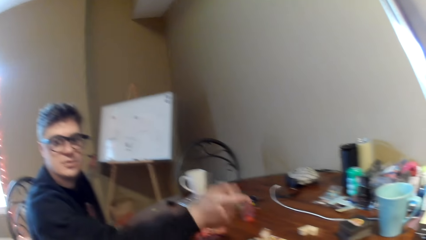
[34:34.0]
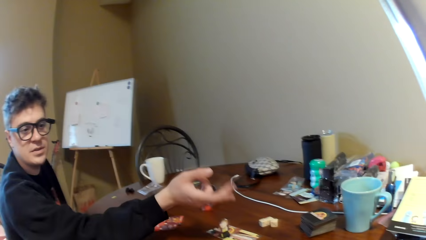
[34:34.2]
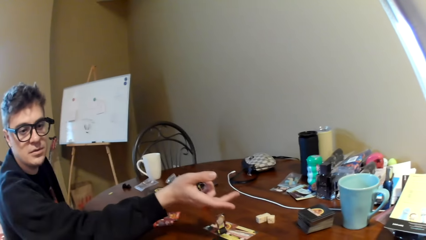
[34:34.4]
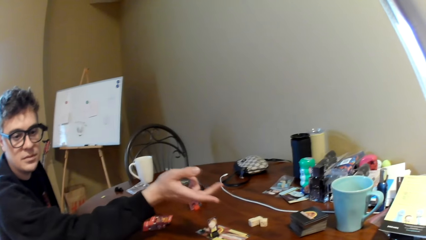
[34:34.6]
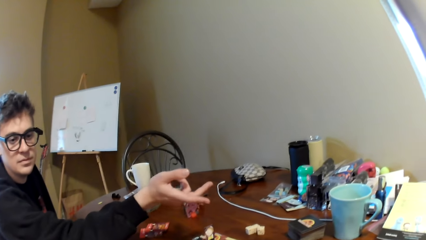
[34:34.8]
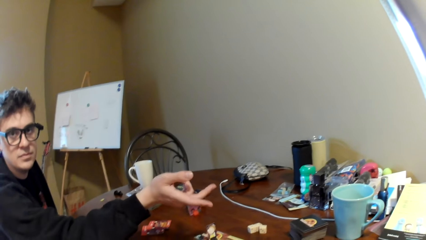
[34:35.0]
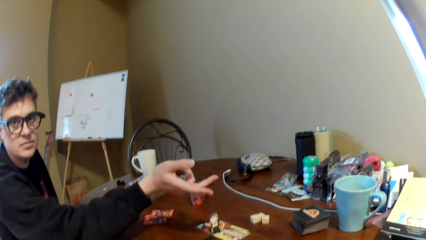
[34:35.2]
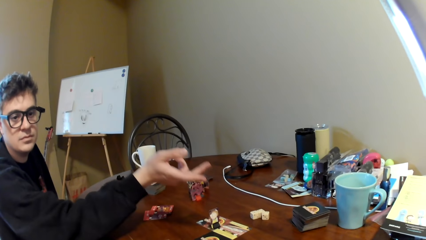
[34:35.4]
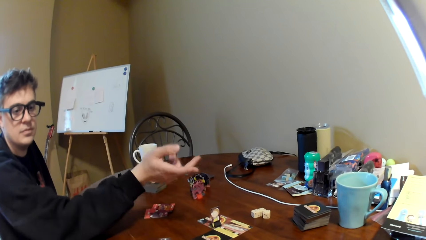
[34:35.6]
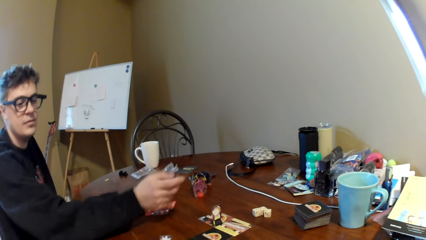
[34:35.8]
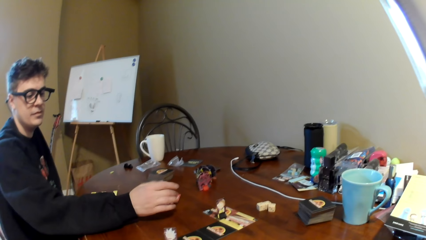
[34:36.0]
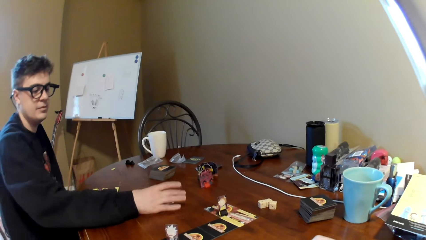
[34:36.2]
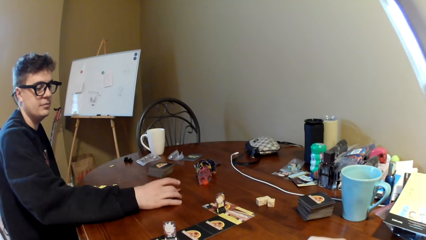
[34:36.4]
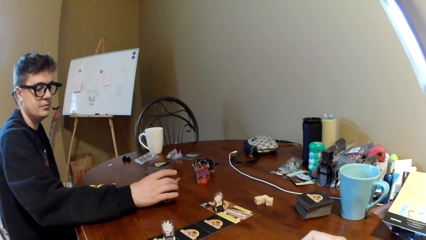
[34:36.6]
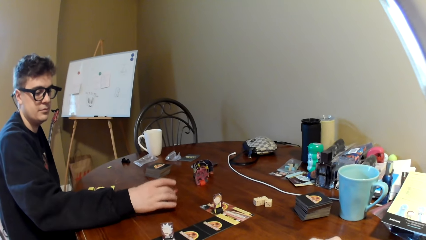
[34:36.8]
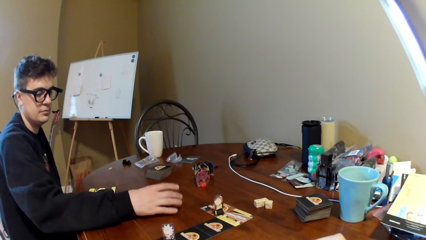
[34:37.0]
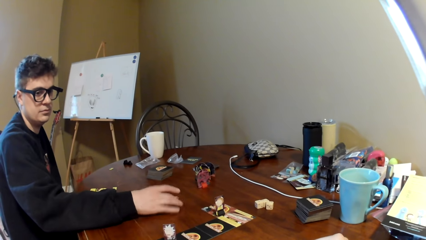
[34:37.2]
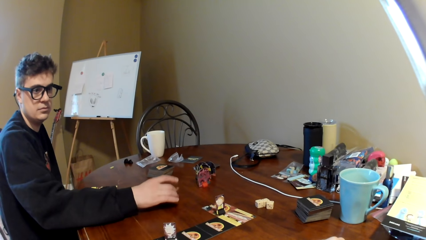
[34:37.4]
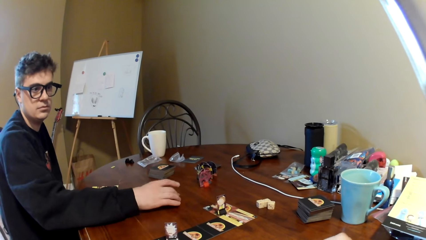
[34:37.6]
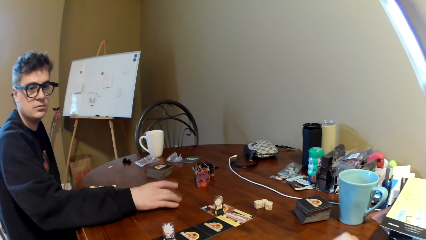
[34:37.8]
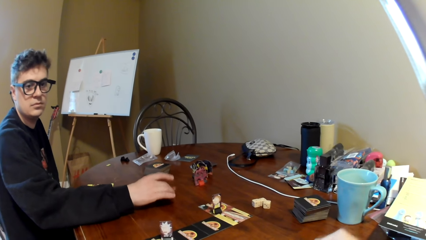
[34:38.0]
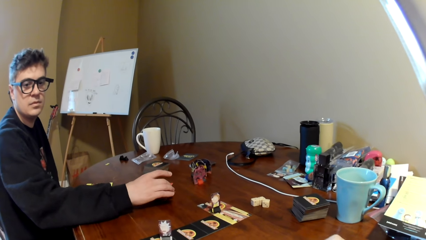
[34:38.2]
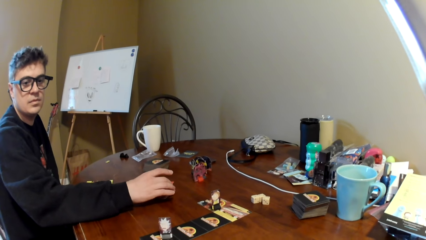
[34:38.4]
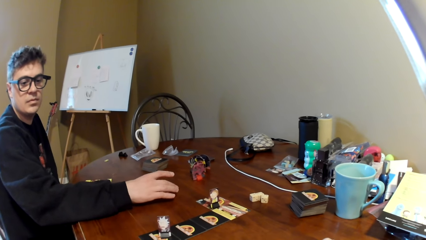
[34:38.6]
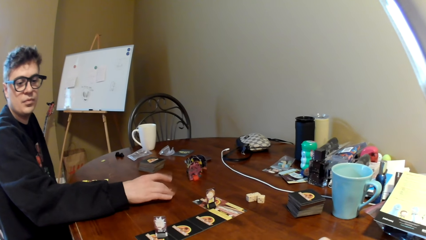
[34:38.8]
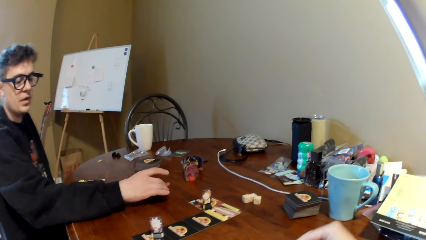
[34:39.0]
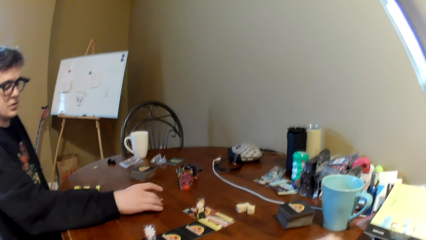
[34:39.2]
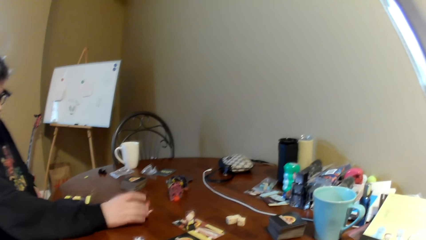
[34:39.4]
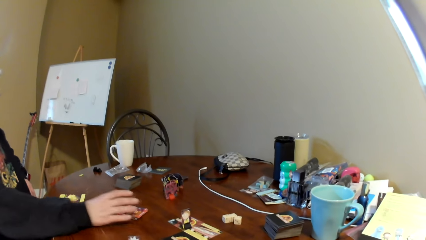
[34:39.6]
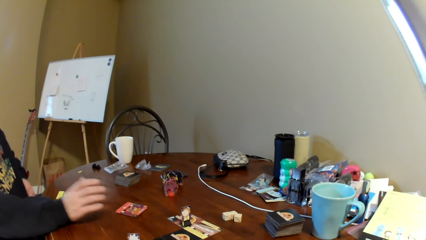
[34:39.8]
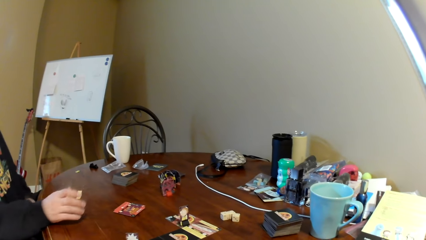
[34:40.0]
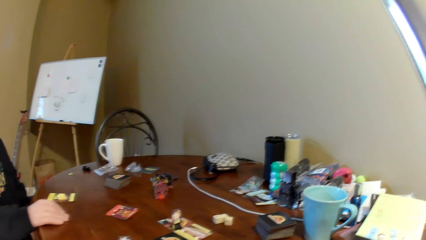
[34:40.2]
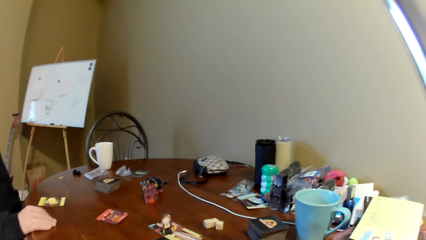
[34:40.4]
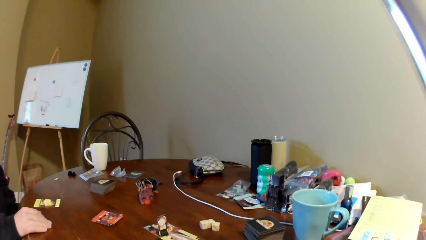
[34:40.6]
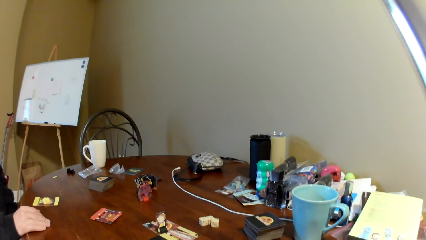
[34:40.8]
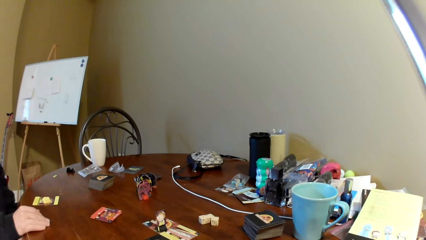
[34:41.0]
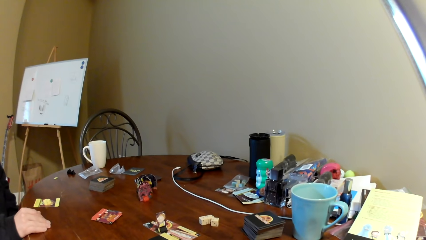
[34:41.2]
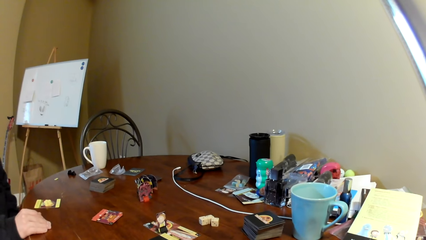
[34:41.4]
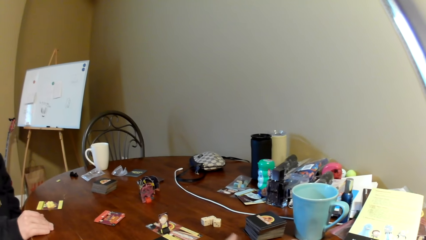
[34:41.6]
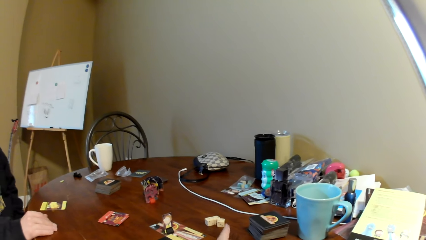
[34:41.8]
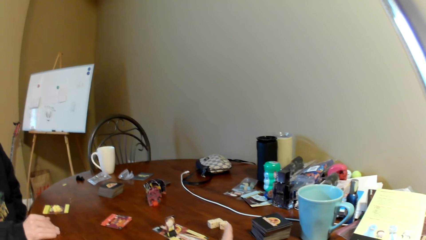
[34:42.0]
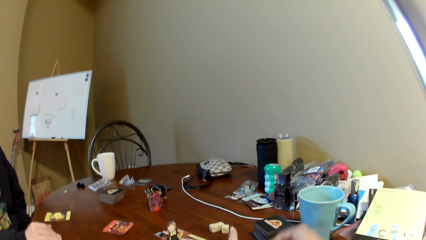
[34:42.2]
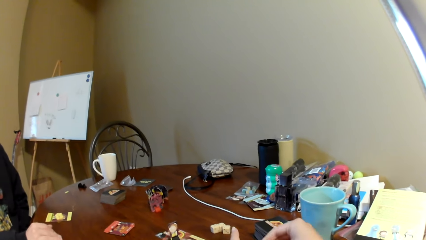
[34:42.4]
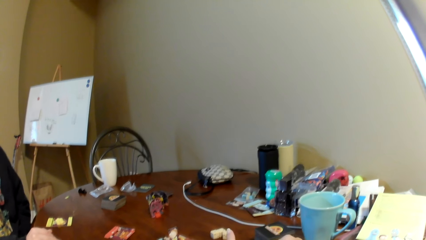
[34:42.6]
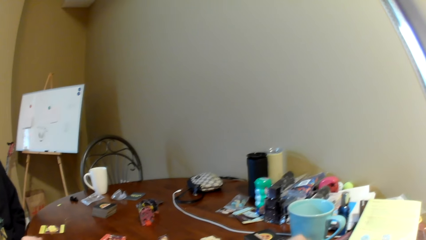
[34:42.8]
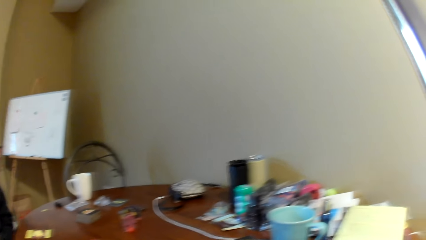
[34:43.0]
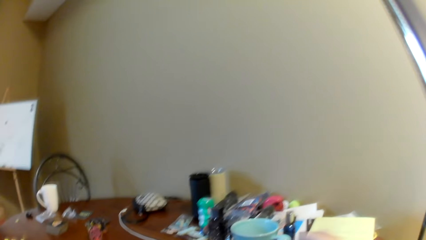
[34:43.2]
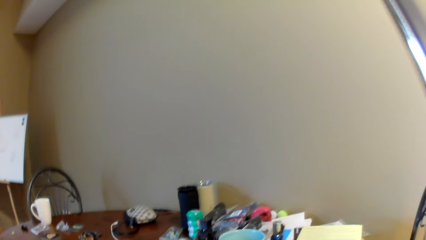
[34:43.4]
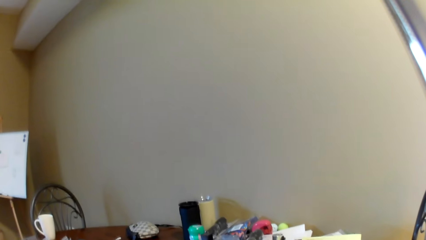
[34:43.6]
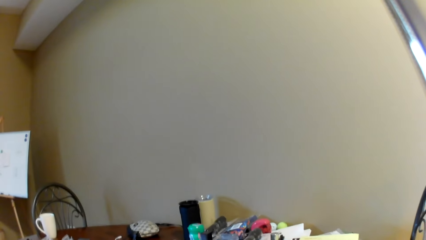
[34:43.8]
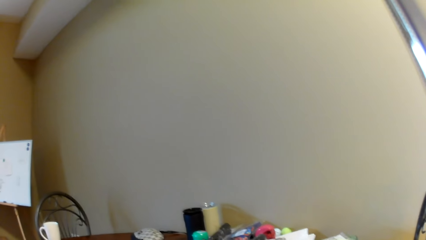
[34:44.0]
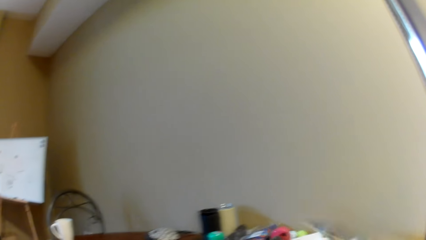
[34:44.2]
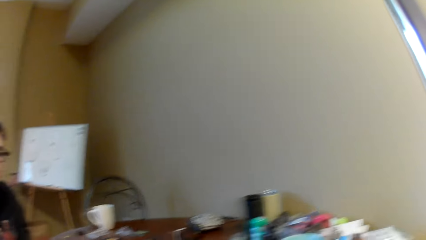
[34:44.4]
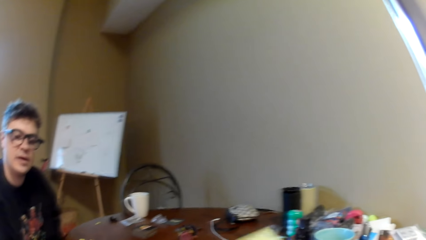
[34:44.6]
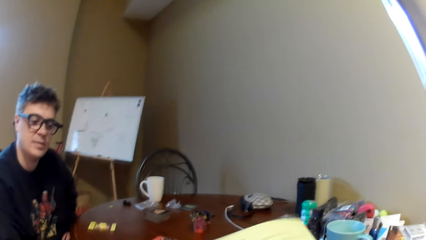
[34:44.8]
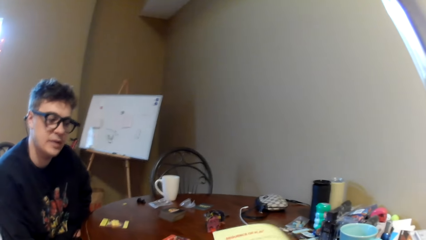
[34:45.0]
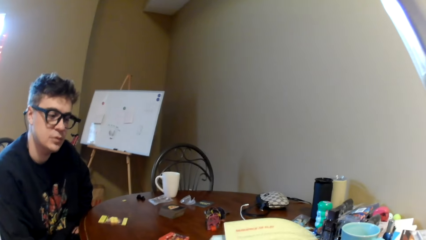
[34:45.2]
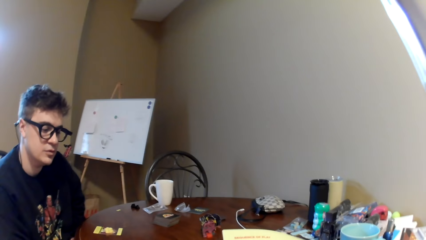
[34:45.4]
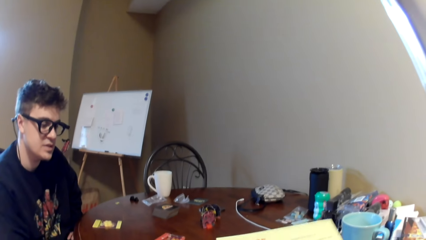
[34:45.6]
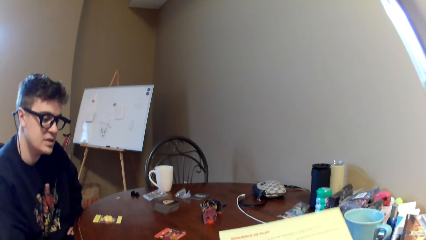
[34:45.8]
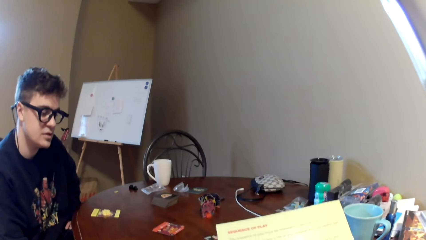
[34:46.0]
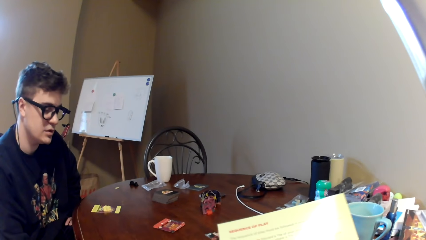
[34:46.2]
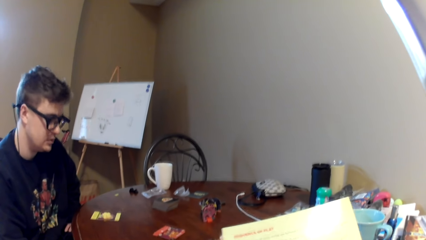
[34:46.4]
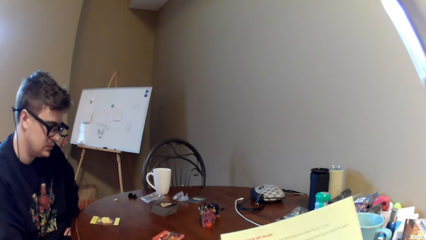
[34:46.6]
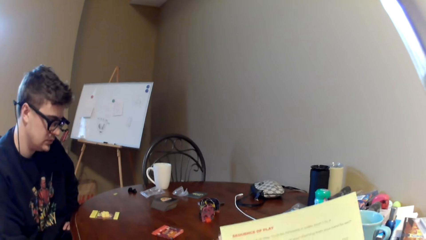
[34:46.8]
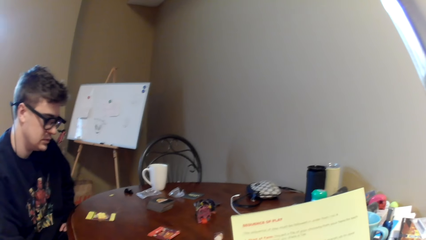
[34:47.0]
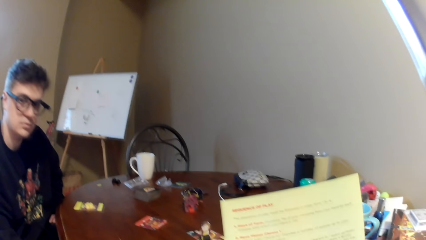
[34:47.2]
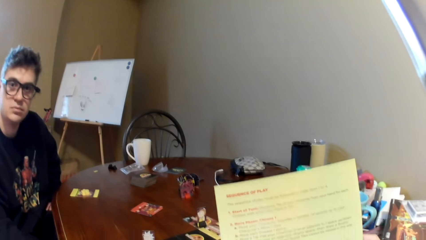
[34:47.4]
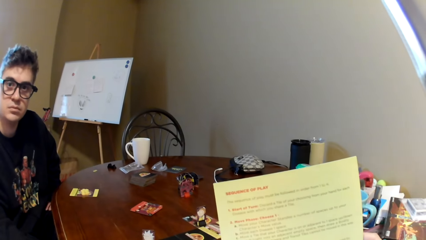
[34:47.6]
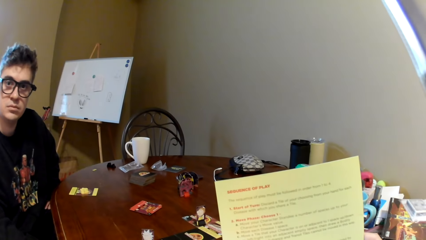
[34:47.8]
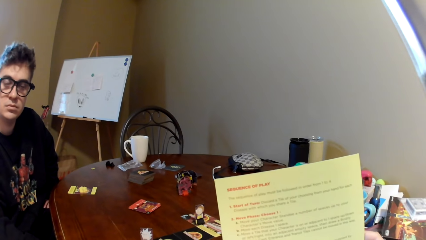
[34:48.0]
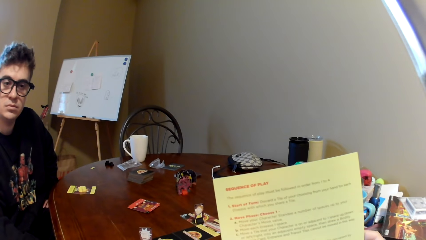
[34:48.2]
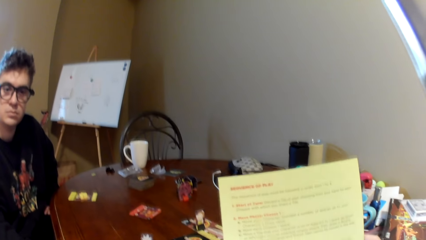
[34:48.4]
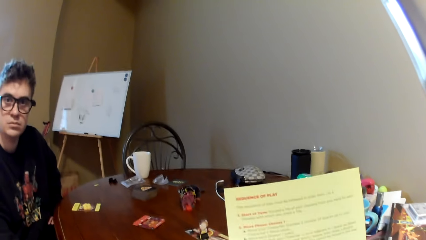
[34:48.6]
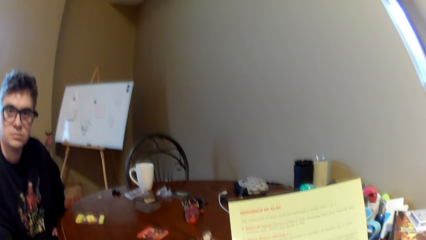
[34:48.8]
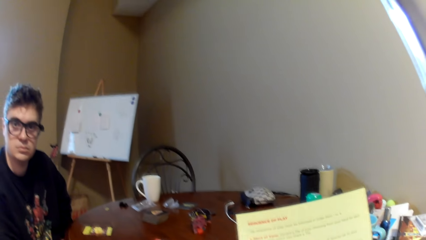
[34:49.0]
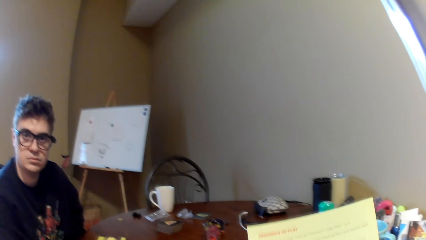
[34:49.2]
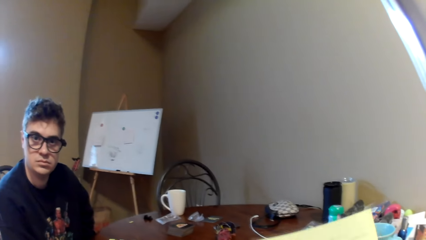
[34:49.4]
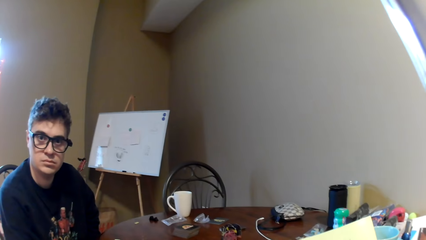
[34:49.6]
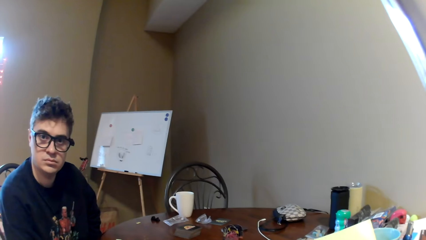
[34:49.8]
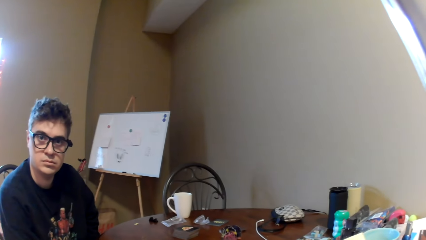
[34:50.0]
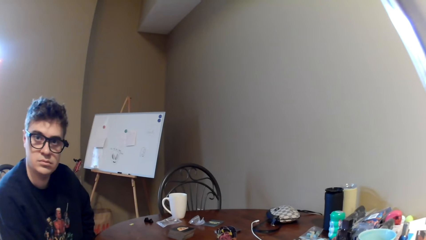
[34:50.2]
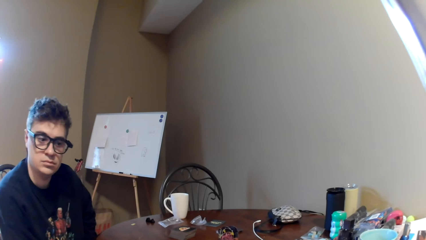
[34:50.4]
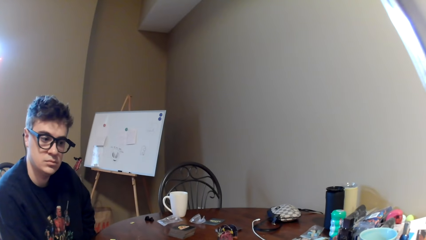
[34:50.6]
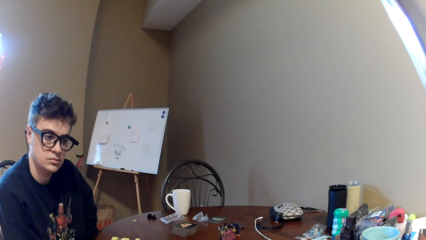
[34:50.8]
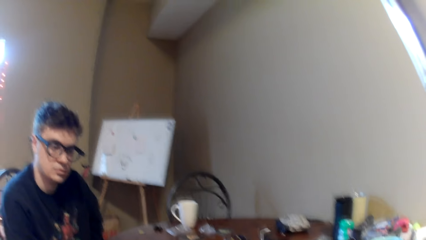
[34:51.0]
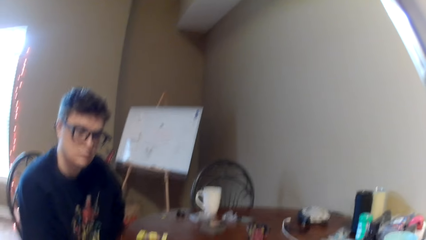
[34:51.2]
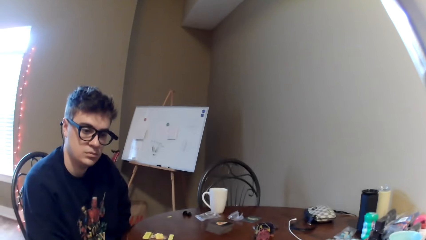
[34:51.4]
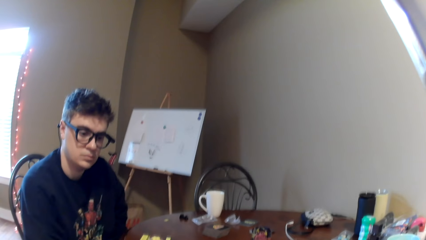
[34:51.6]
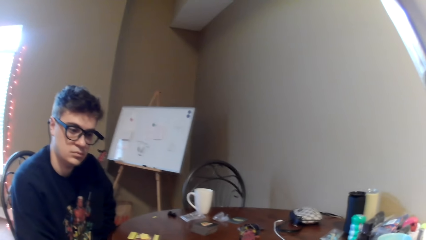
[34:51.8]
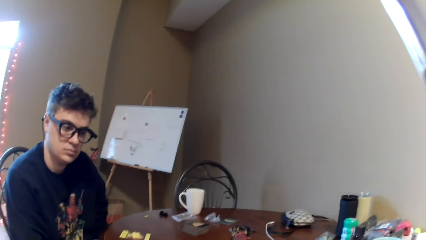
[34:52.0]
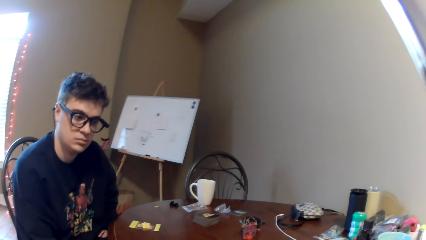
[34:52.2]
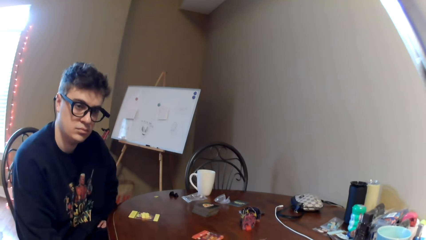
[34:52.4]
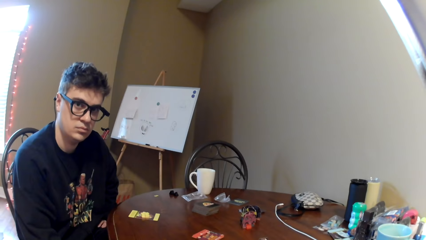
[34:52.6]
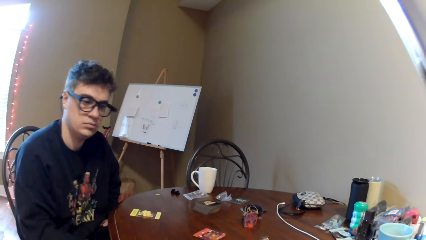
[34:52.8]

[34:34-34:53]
A man converses with the camera wearer. The man gestures with his hand, moves the right hand, touches the playing cards and holds the cards. The man moves the right hand. The camera wearer looks around. The man converses with the camera wearer. The camera wearer holds the book or magazine. They lift the magazine. They read the magazine. They look at the man.
